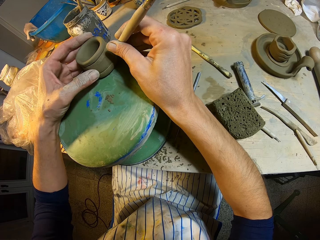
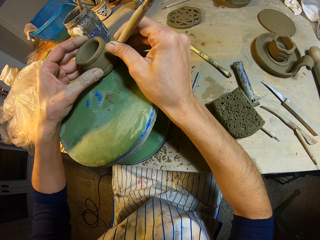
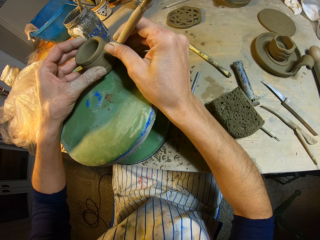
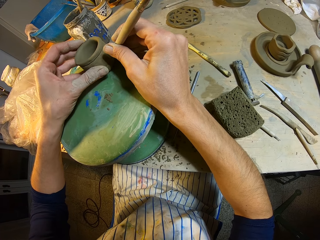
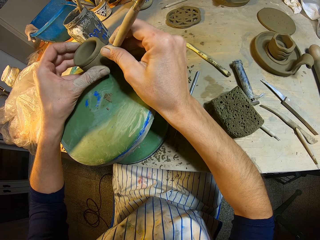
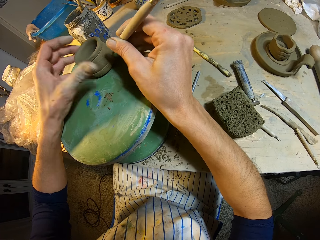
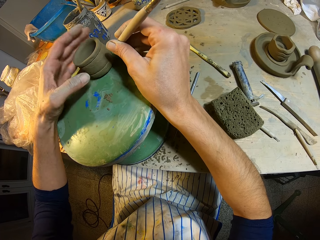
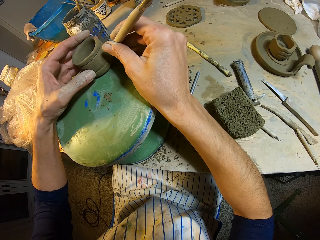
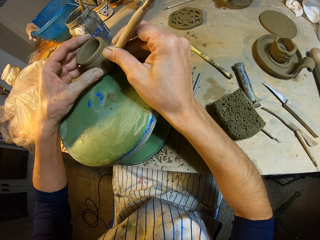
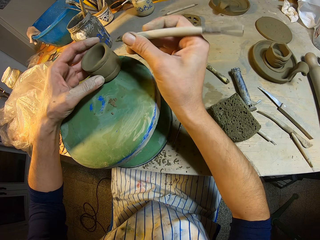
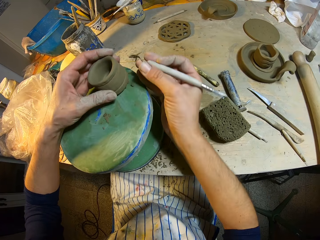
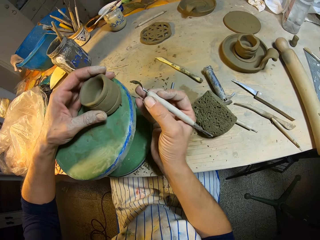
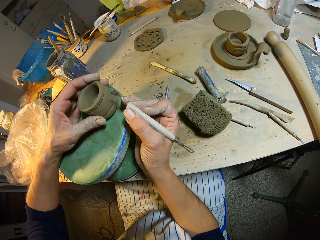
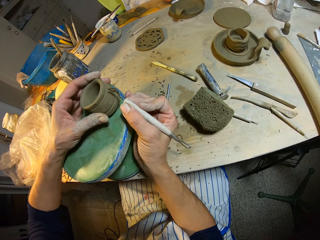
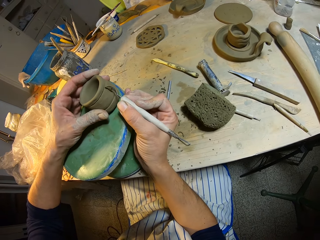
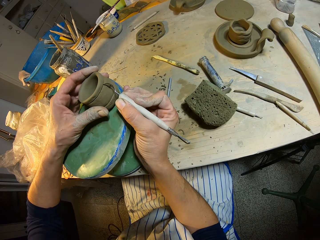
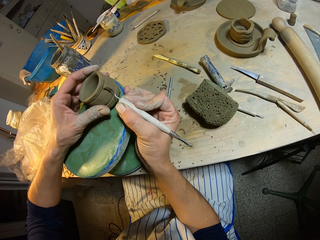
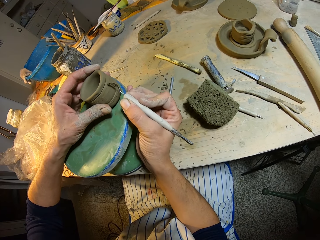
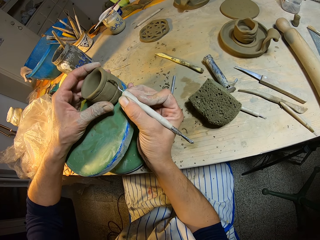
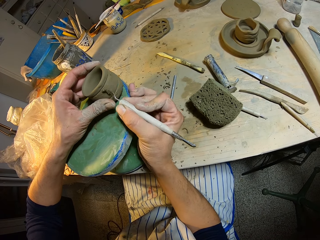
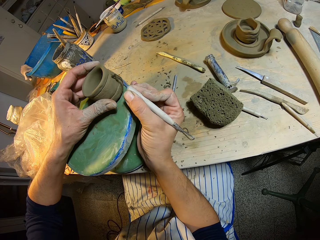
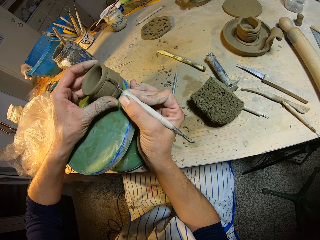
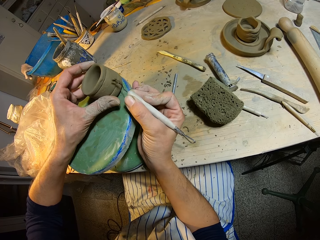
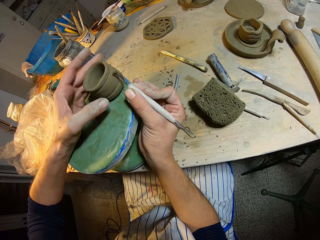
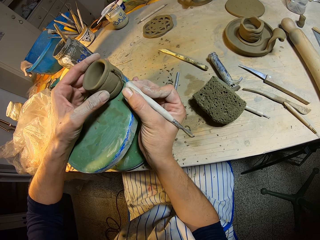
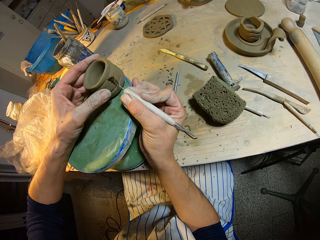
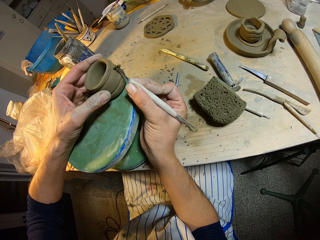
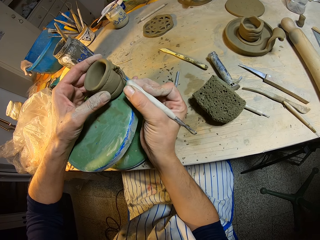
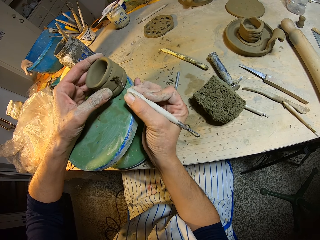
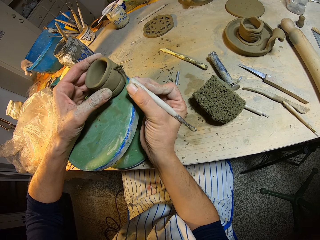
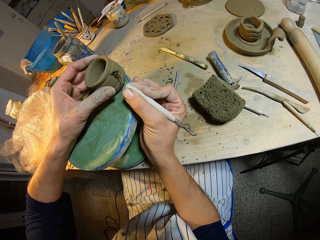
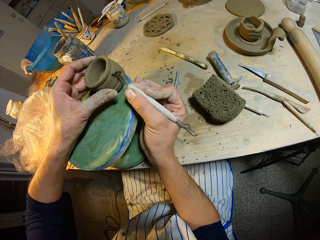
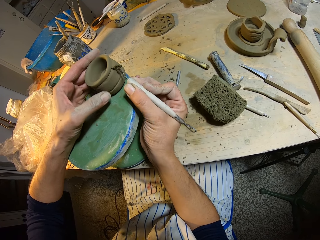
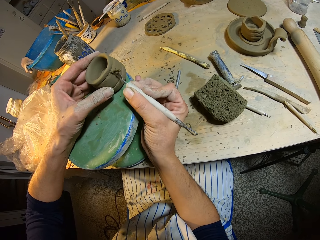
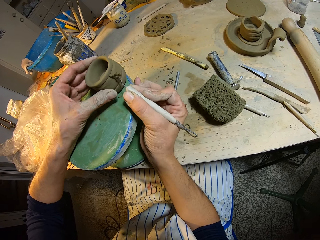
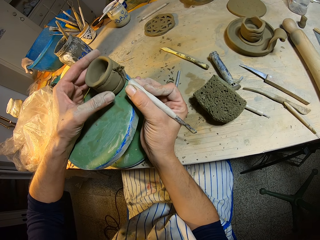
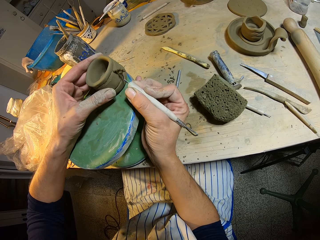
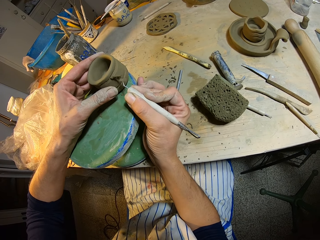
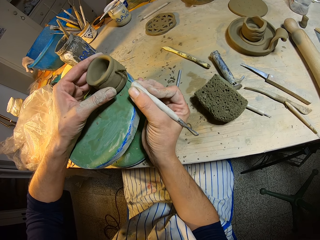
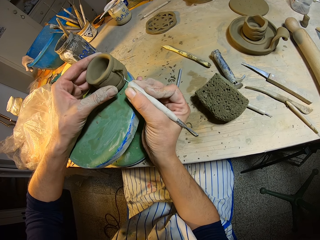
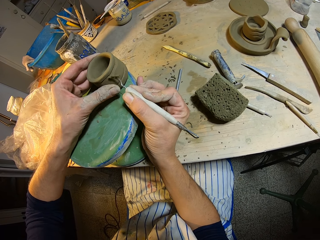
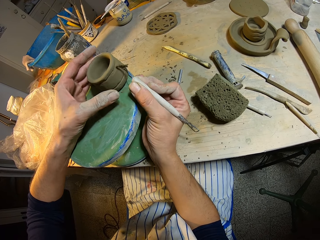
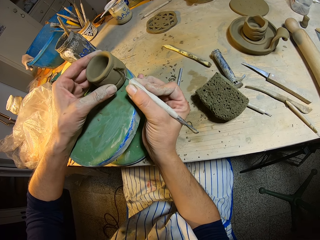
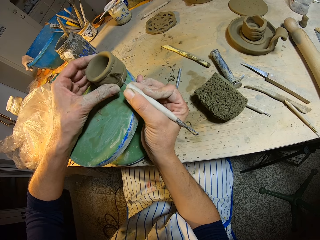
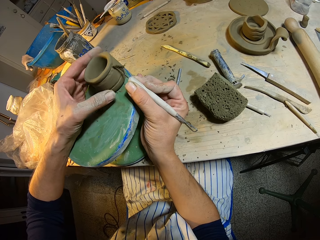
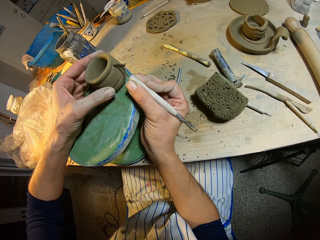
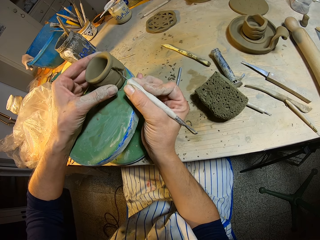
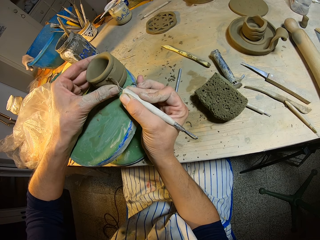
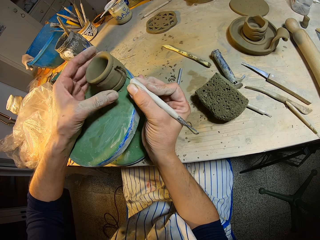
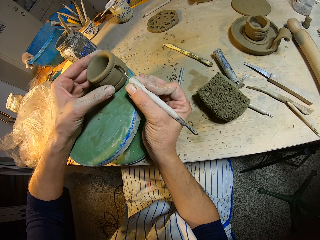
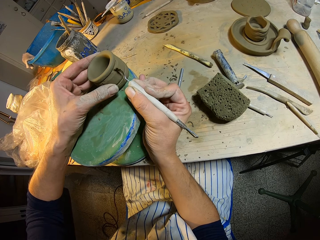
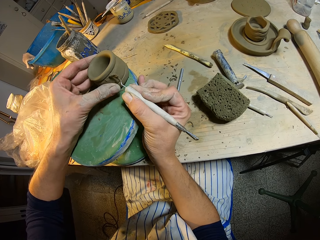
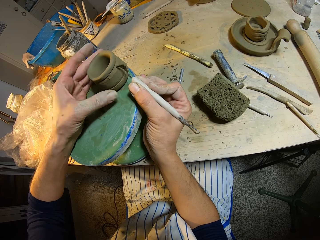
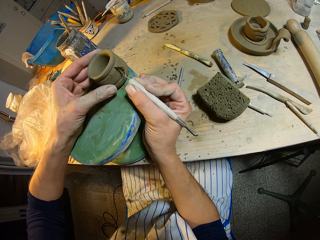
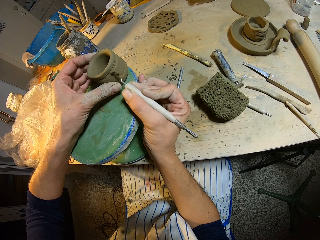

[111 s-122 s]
The camera wearer adjusts the clay cup on the potter's wheel with her left hand. She sharpens the clay cup on the pottery wheel with the fettling knife in her right hand.

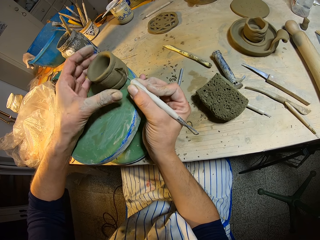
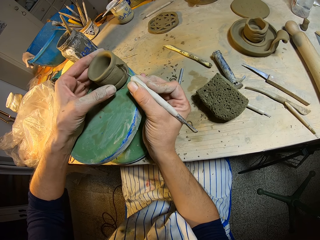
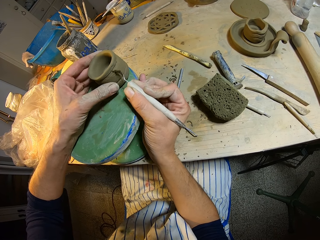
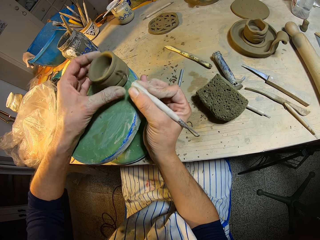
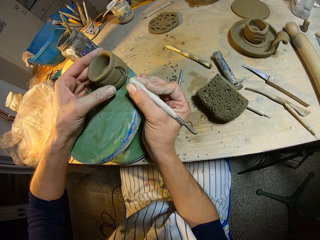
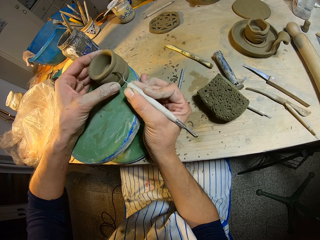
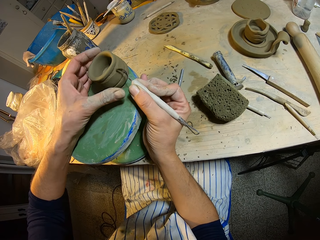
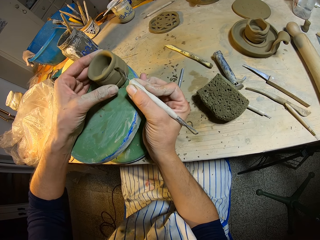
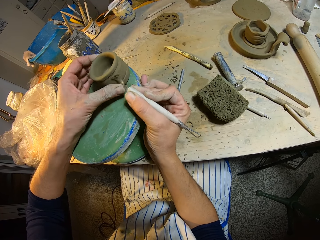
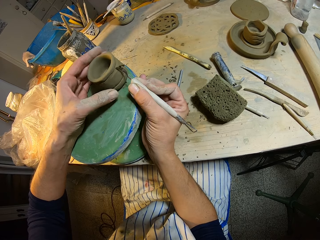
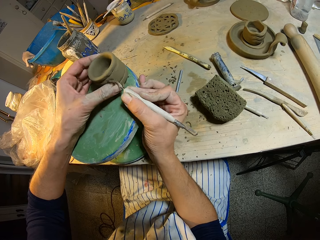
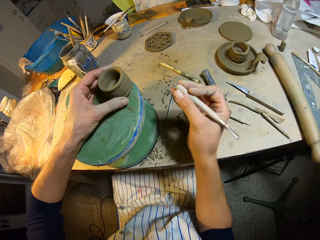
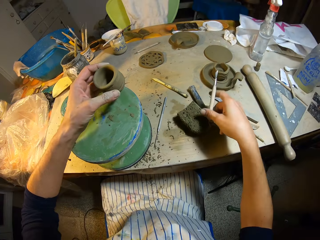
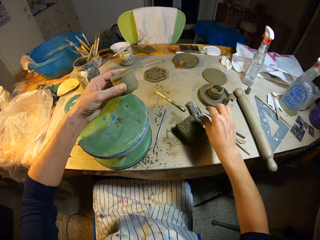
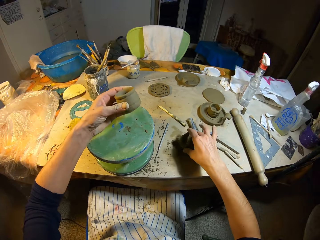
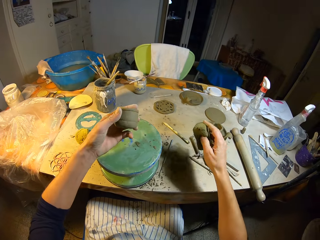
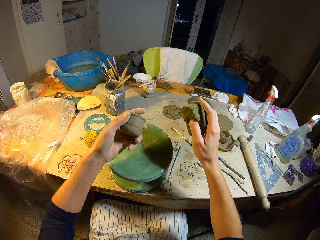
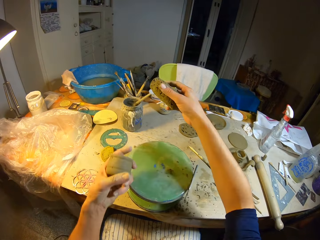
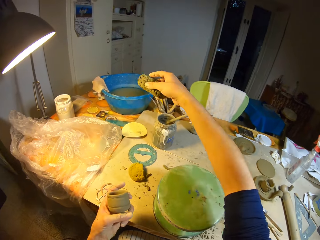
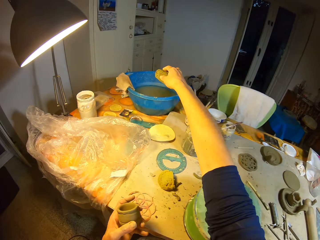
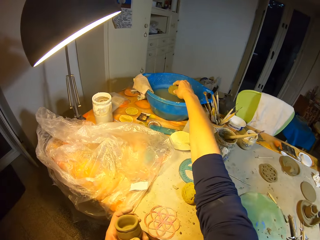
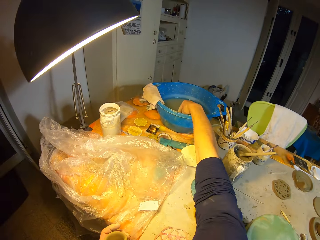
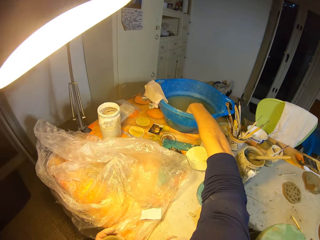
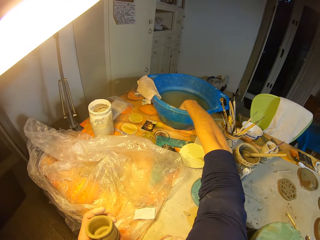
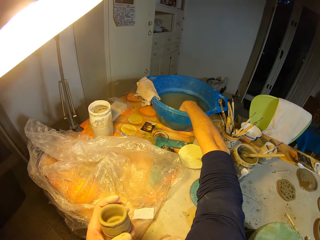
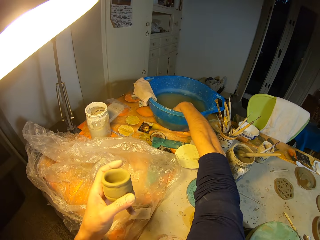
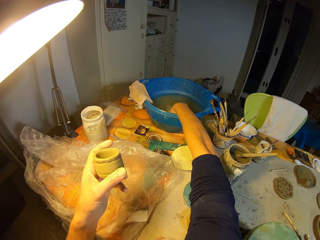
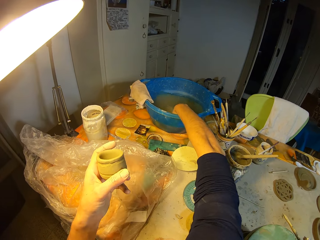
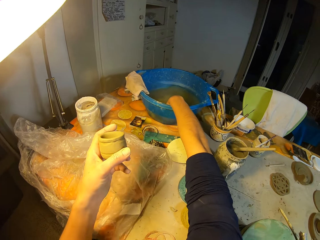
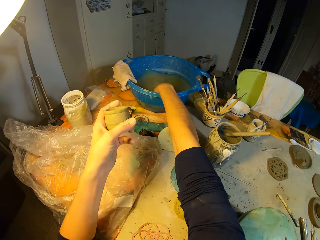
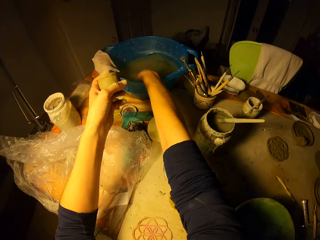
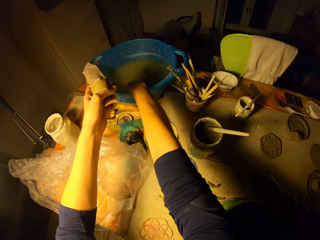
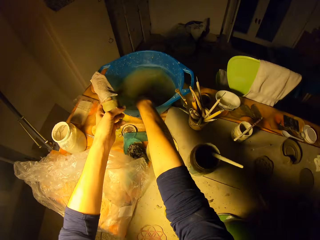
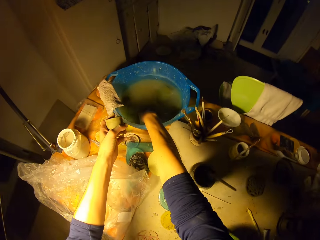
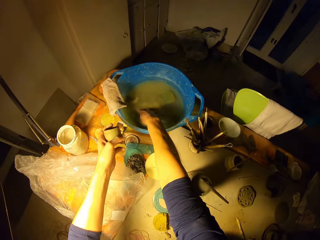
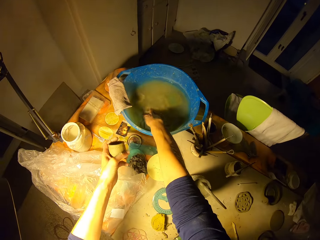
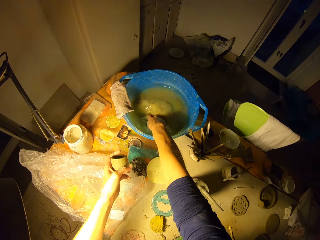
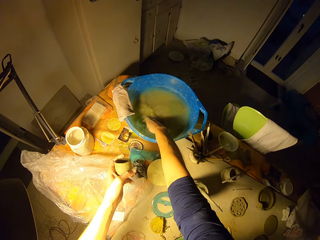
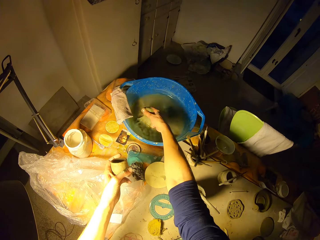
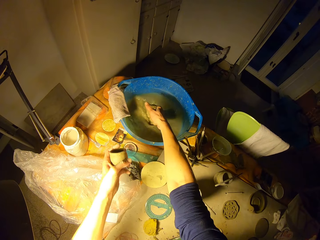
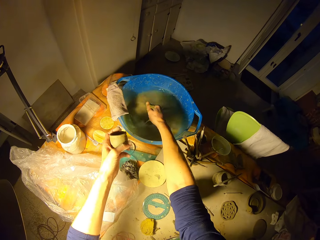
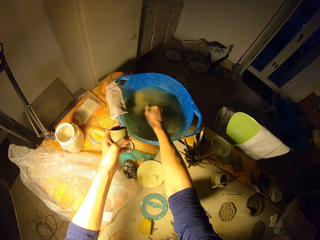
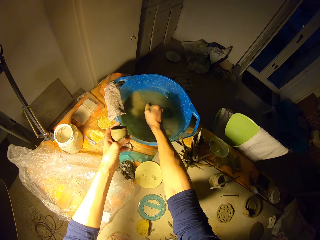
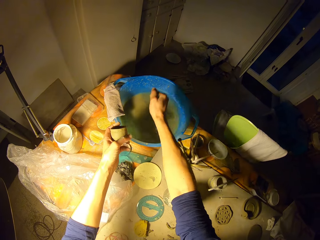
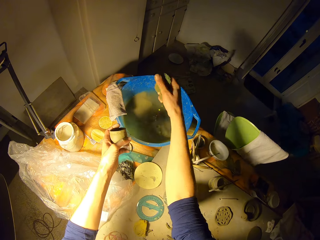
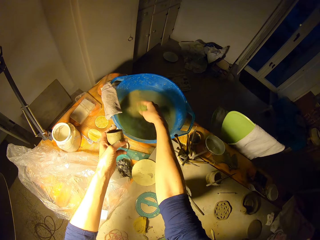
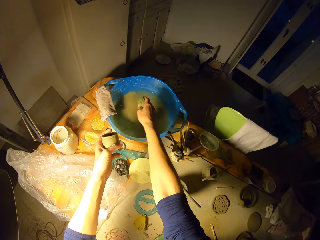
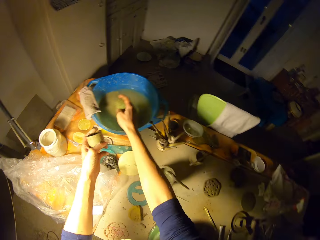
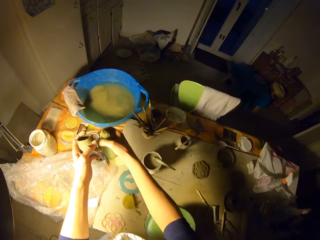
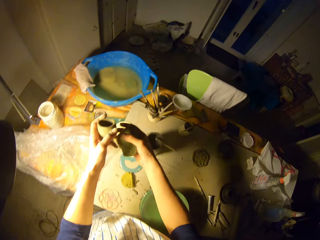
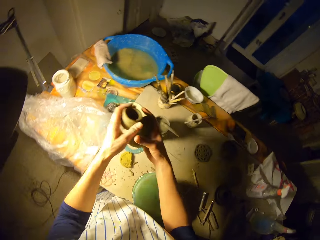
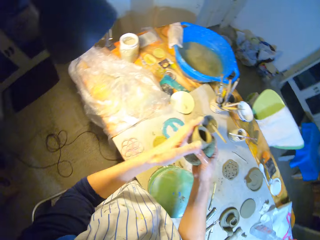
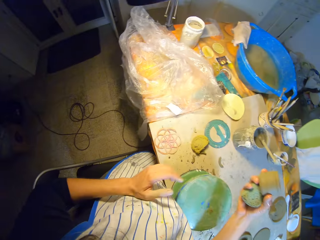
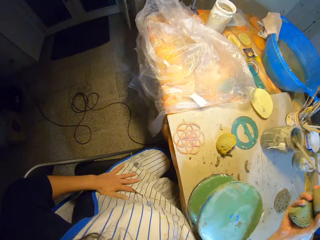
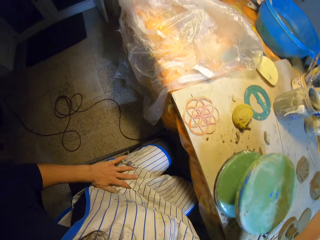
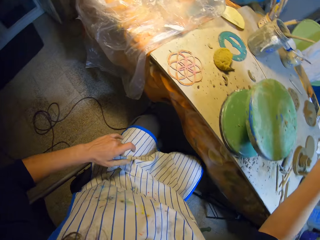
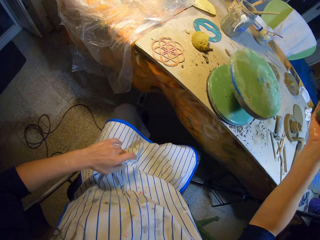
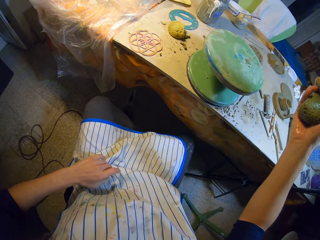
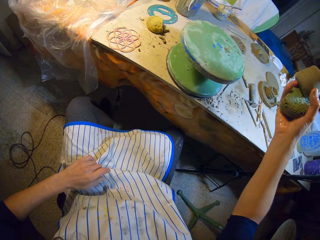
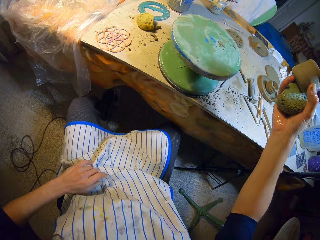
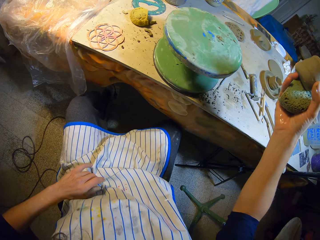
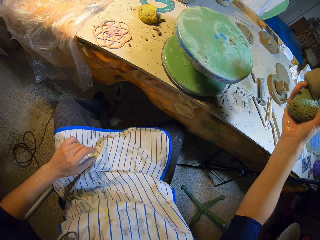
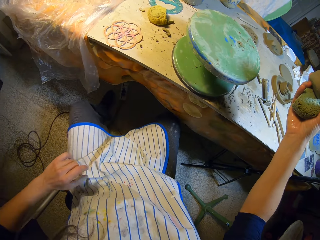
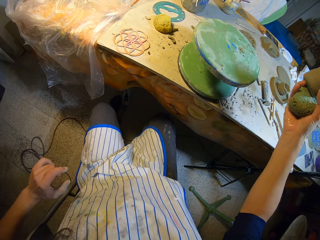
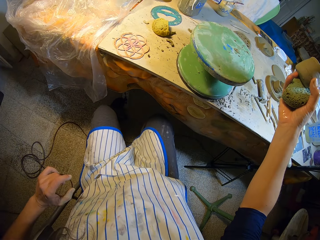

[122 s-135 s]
The camera wearer drops the fettling knife in her right hand on the table. She picks up a foam or sponge with her right hand on the table. She dips the foam inside a bowl of water on the table with her right hand. She squeezes the sponge. She passes the clay cup in her left hand to her right hand. She cleans her left hand on her cloth.
